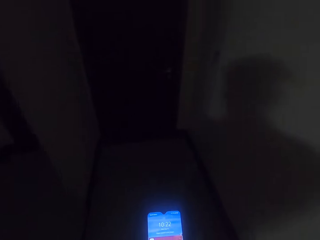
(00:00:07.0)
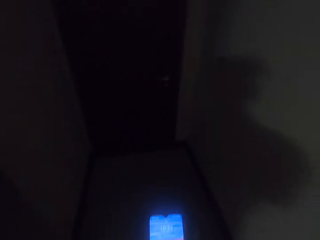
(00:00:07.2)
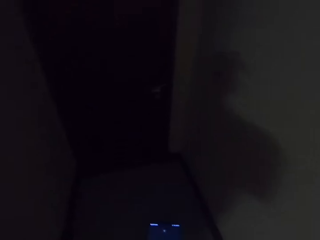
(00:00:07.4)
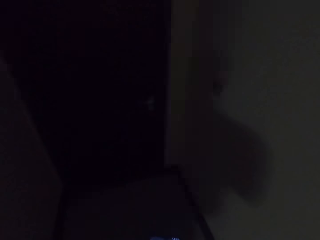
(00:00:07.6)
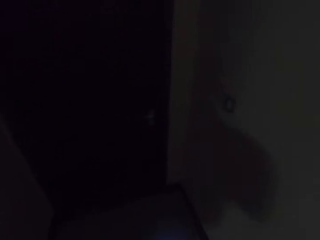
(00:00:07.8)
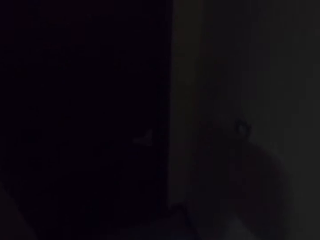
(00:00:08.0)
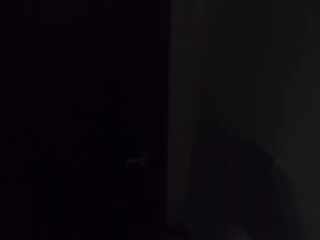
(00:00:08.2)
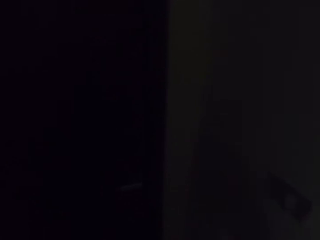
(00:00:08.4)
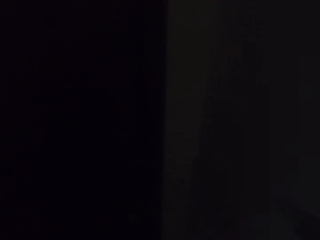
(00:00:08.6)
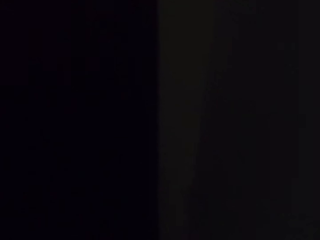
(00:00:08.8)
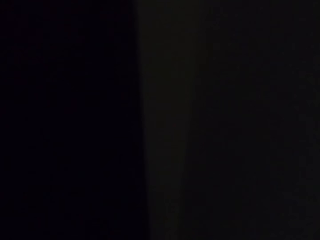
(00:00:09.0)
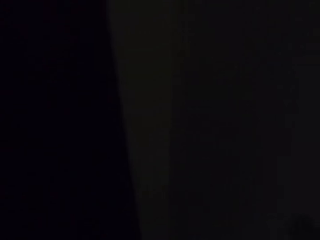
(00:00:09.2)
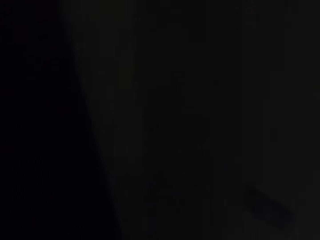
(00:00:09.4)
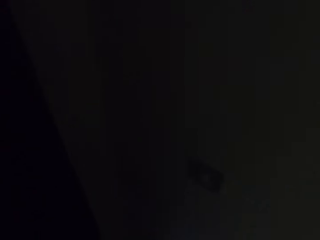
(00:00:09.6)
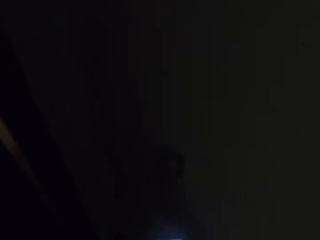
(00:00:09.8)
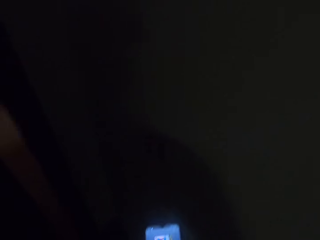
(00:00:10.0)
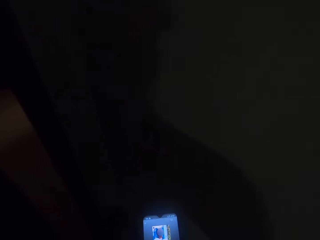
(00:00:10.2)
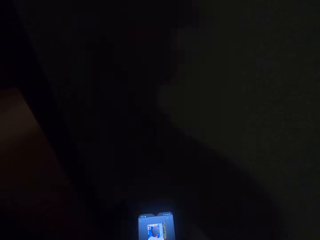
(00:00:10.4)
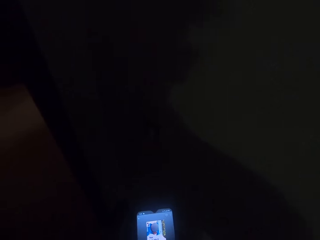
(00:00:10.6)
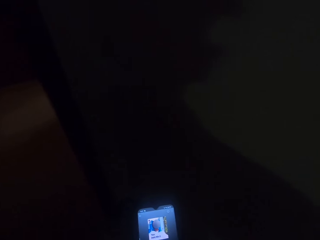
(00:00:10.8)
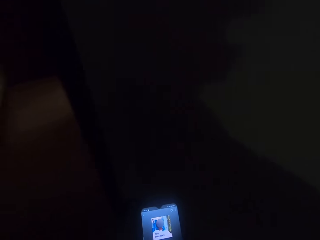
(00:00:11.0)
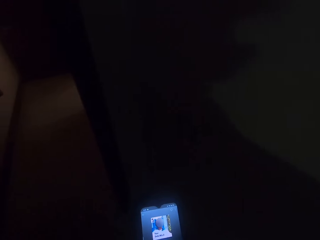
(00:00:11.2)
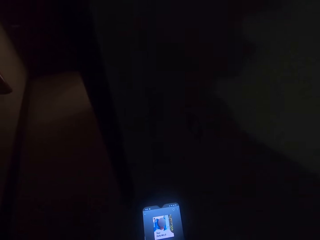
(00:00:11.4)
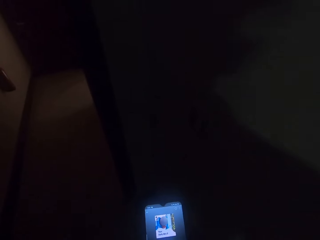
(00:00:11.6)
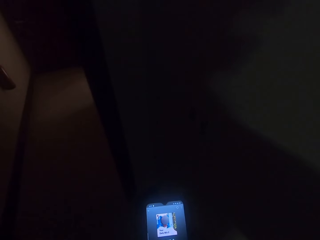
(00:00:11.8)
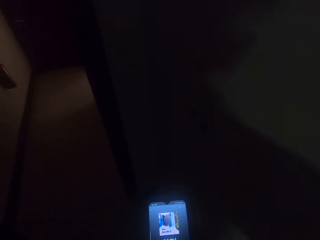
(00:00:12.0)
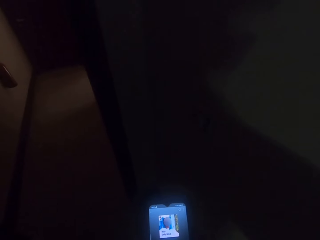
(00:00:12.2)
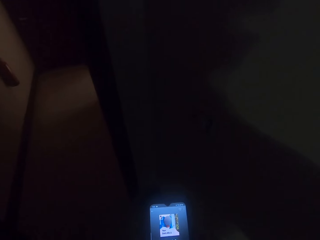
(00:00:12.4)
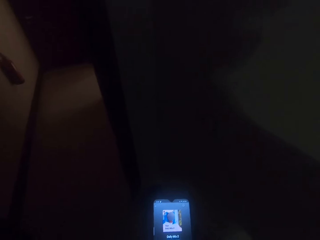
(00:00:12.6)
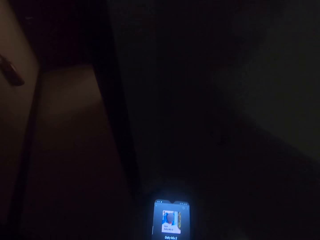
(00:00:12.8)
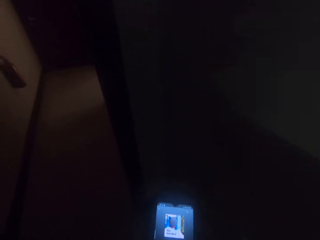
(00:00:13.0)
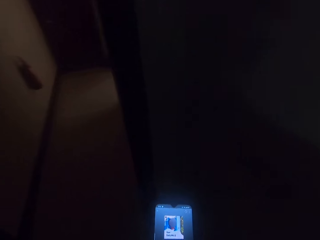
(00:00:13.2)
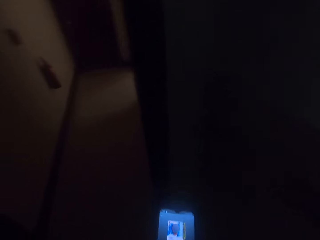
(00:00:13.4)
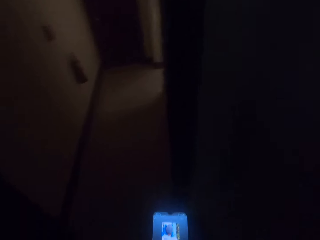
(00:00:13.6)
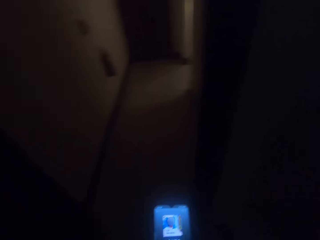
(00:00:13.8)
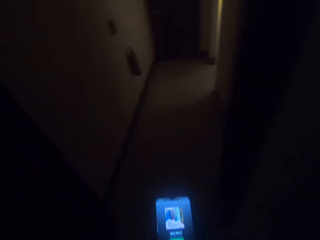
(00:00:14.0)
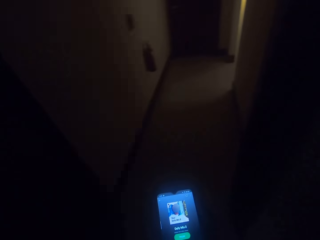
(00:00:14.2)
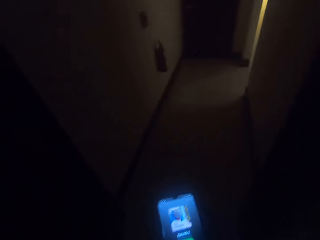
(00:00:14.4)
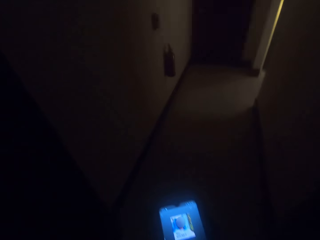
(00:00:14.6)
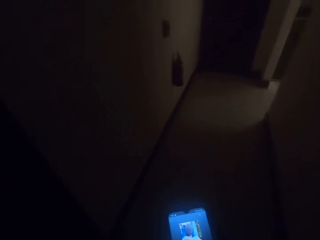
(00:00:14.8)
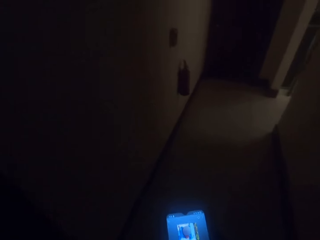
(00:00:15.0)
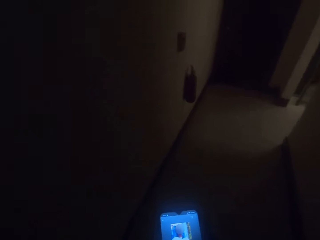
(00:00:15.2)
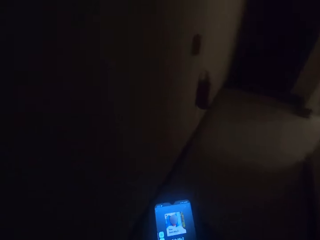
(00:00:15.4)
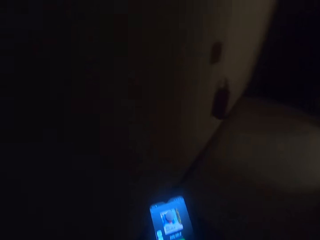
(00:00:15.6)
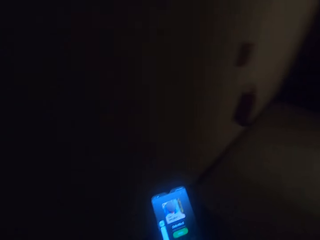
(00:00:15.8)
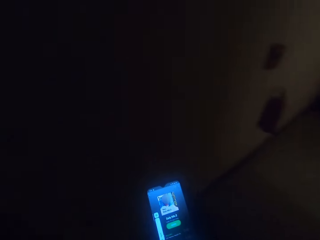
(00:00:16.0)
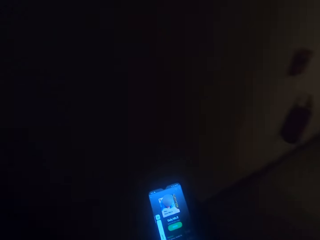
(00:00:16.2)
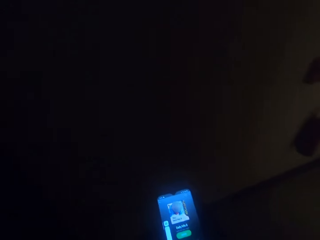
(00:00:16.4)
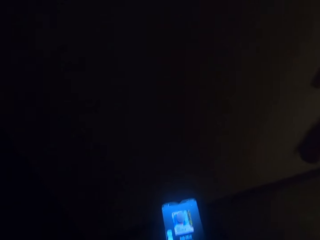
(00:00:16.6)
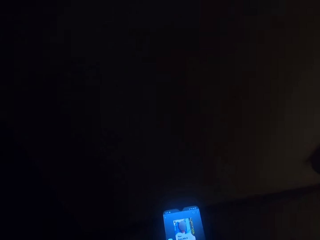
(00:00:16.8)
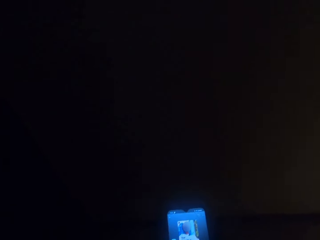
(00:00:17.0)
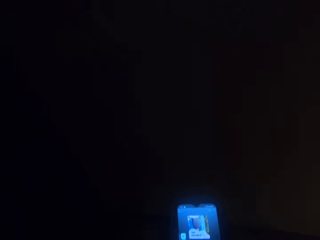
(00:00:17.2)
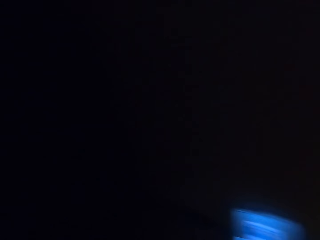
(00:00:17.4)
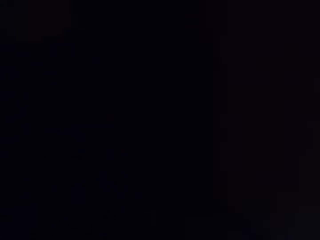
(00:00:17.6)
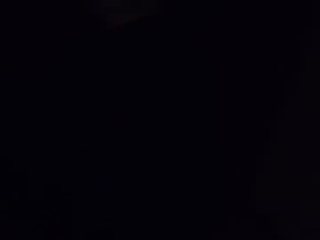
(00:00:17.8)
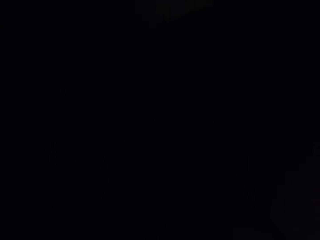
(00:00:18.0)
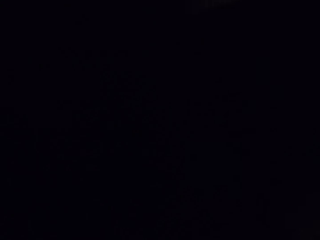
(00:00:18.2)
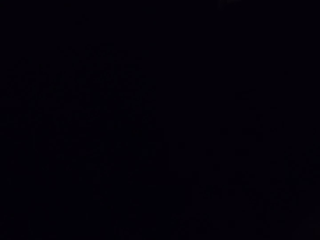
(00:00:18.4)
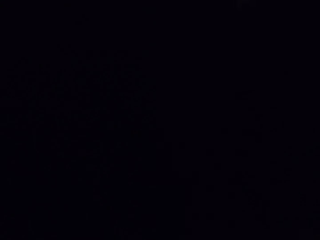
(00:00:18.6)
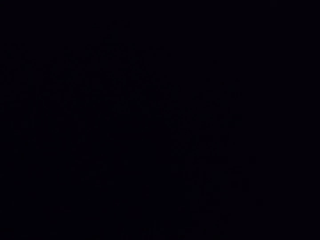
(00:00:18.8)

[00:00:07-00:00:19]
The camera wearer uses his phone. He walks in the room. He opens the door. He looks at the phone.

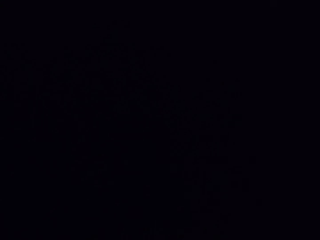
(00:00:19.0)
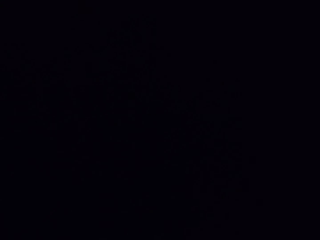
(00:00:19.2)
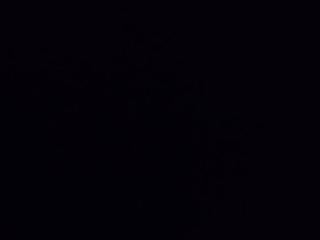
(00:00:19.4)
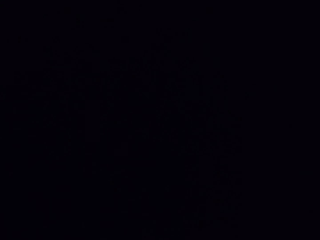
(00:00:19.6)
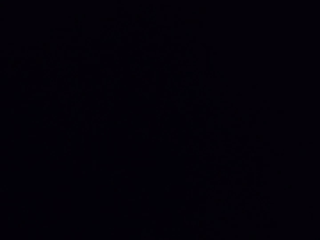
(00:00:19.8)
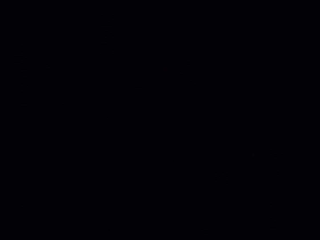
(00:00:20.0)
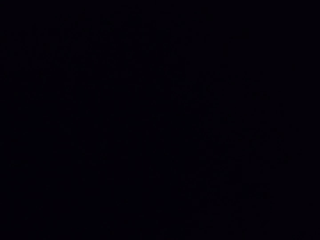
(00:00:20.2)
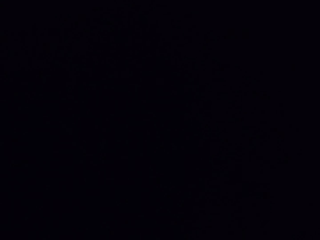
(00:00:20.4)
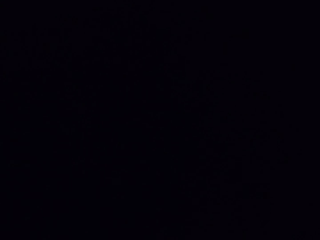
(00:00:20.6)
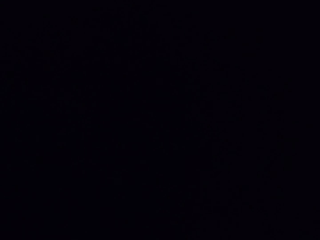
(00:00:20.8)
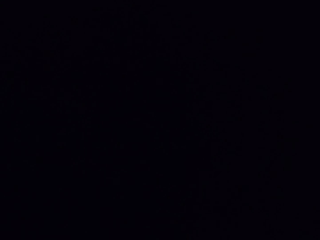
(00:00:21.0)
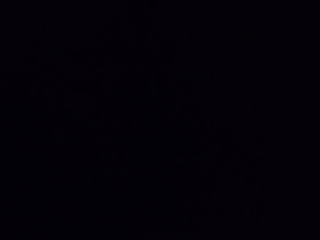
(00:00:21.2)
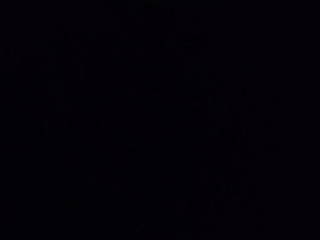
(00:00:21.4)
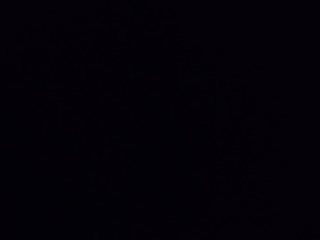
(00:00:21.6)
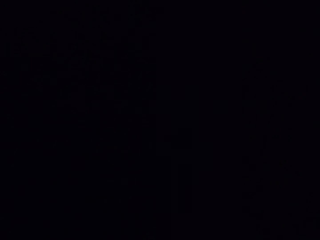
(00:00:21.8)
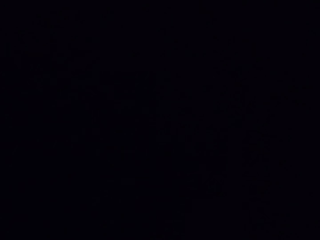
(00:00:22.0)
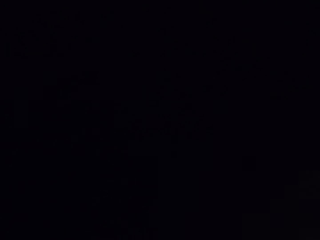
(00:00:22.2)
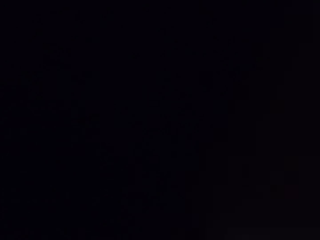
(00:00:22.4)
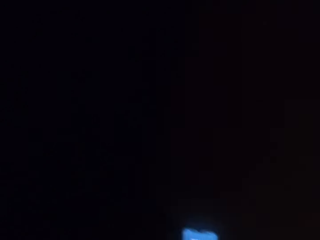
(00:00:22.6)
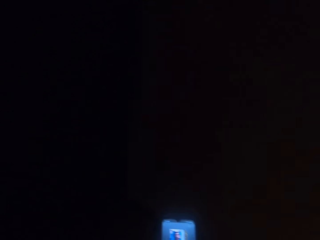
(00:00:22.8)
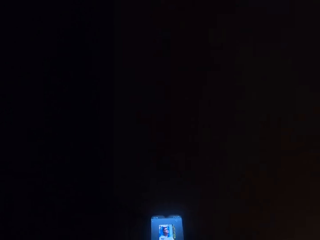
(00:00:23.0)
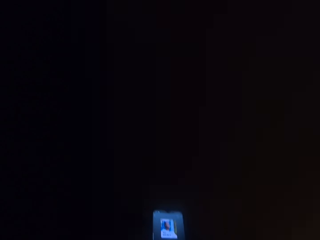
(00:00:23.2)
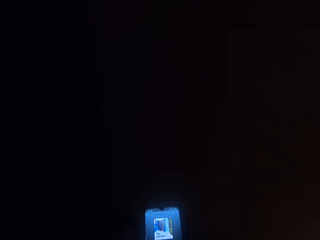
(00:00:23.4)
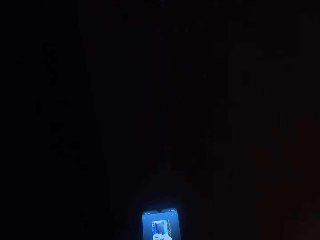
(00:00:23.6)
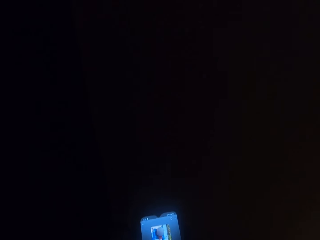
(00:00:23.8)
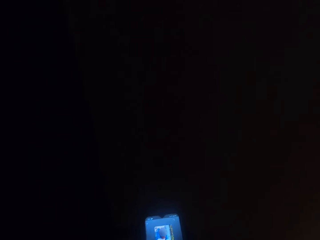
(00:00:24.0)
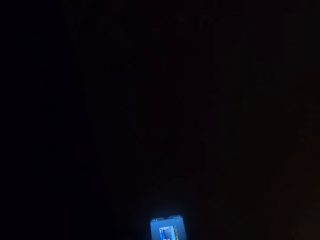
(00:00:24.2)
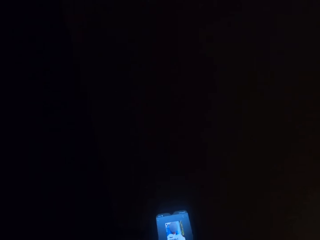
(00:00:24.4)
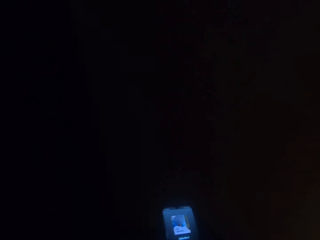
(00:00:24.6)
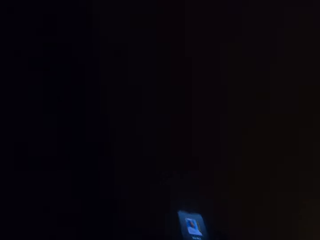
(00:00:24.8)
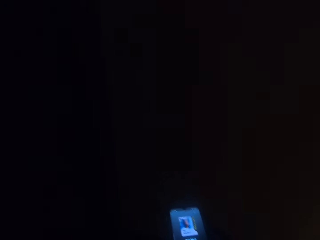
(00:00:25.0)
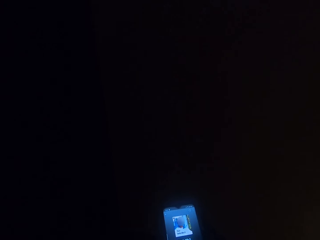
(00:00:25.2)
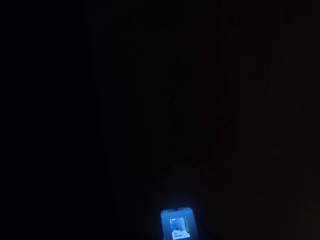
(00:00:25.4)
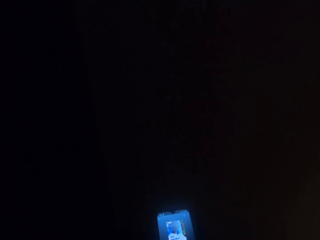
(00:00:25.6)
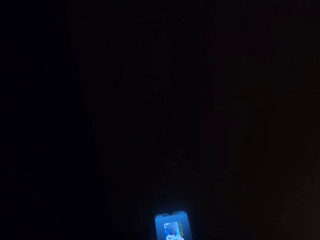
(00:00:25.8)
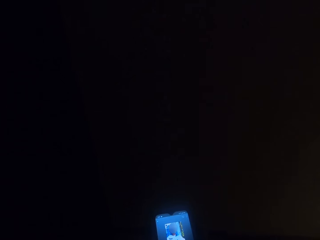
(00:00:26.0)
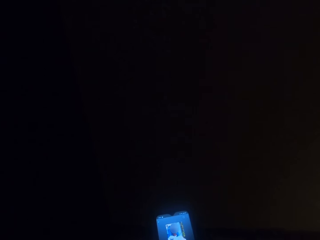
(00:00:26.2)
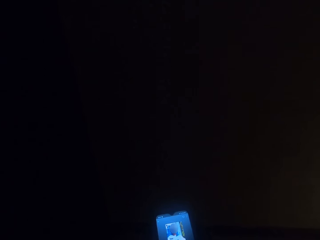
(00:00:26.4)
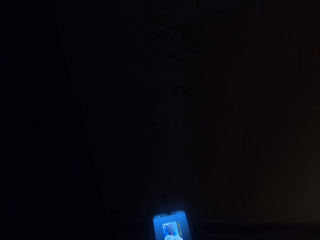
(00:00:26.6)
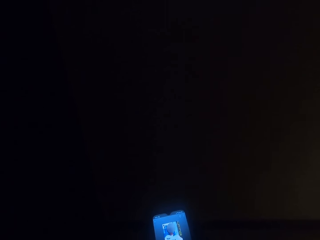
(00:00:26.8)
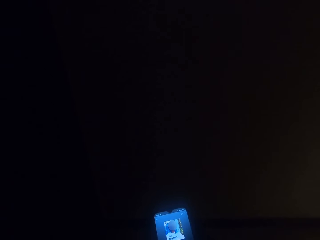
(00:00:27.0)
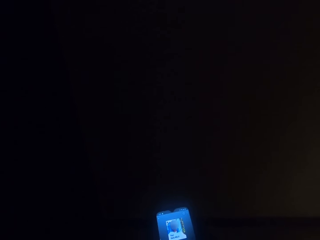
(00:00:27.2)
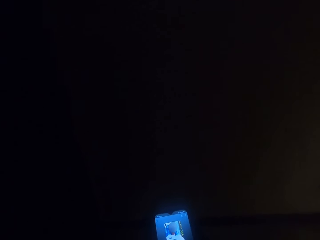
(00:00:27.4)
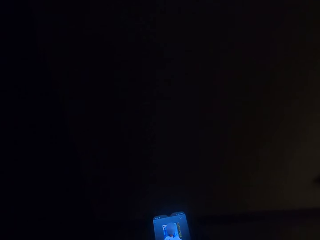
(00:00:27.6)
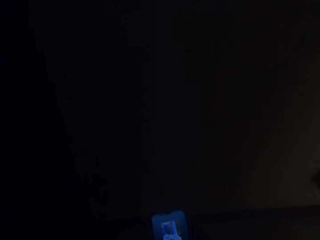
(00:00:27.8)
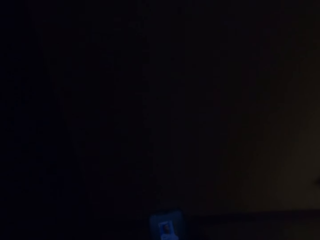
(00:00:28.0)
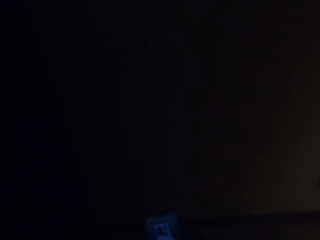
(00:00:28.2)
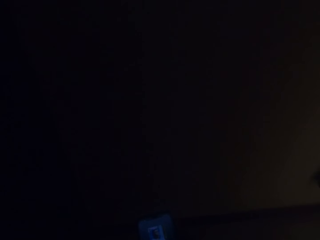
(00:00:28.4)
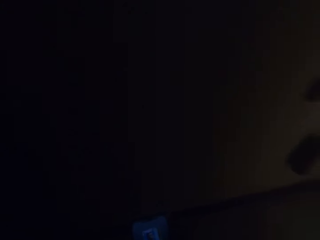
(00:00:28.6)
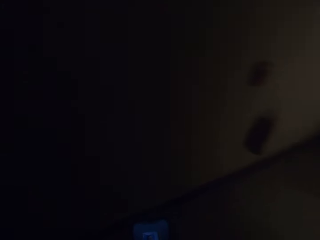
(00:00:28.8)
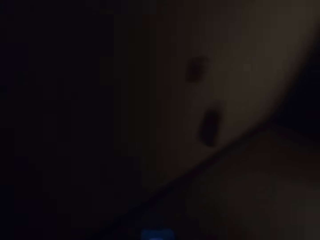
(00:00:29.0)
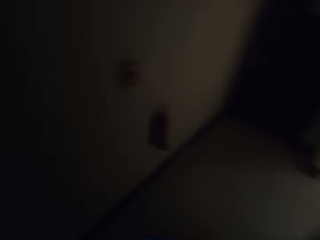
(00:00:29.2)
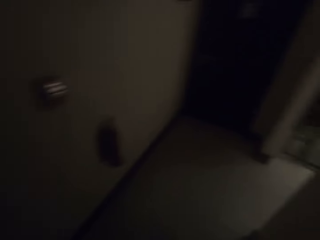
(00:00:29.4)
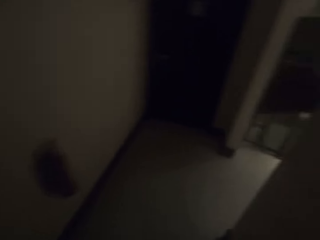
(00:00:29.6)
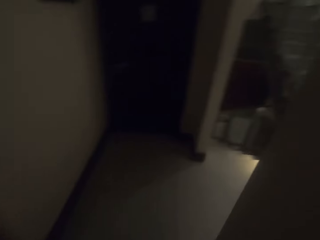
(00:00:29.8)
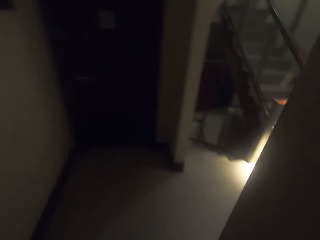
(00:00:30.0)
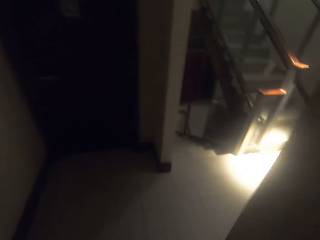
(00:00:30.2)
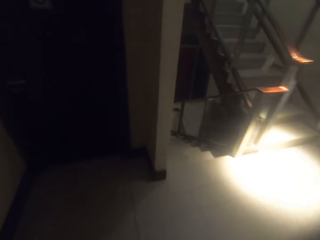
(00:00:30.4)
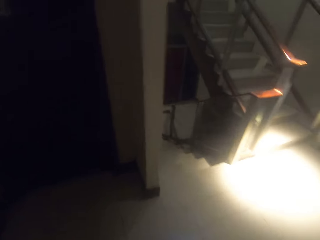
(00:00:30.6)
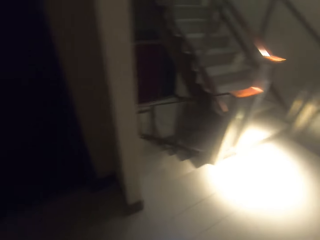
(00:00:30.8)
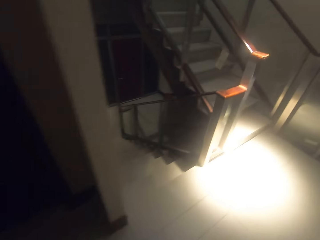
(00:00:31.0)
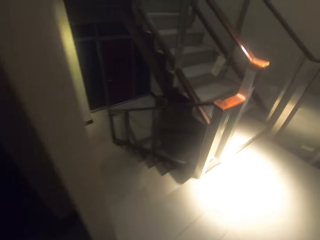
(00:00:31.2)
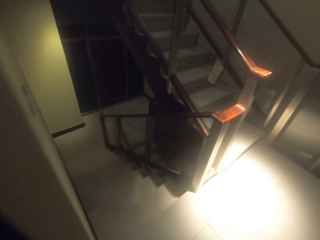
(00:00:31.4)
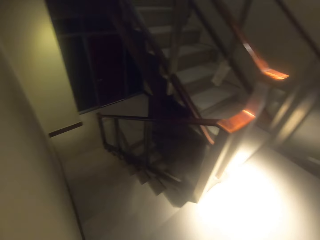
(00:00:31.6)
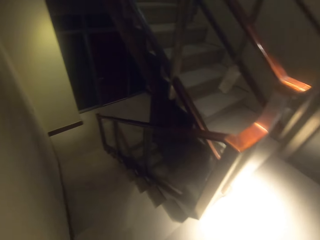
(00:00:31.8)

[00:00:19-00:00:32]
The camera wearer uses his phone. He looks at the phone. He walks around the house towards the stairs.
